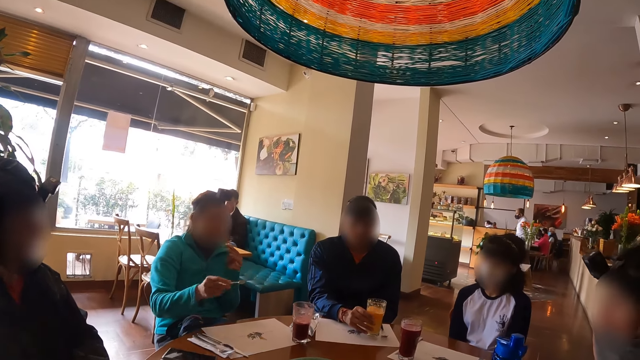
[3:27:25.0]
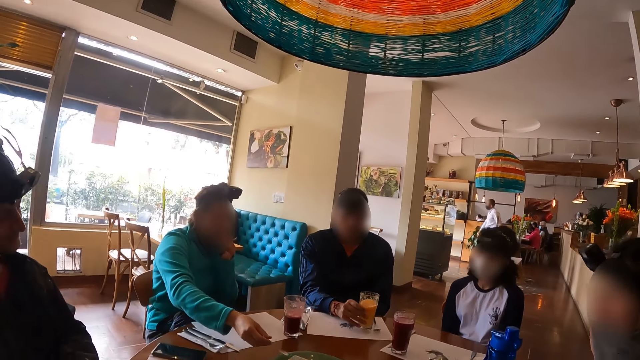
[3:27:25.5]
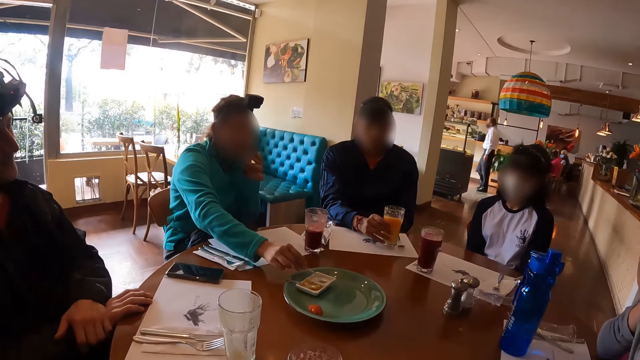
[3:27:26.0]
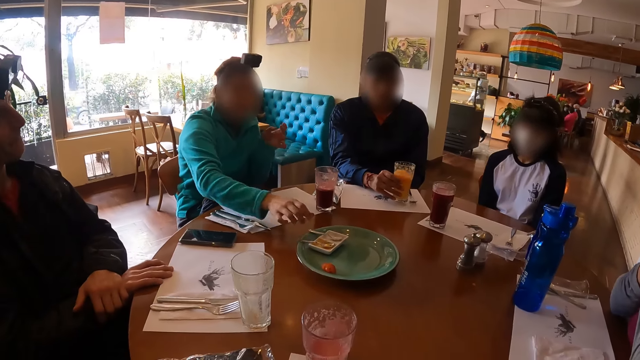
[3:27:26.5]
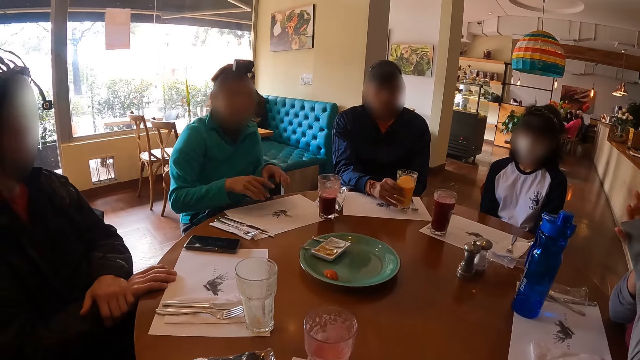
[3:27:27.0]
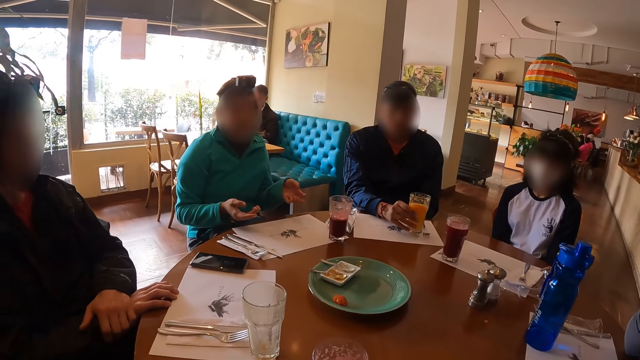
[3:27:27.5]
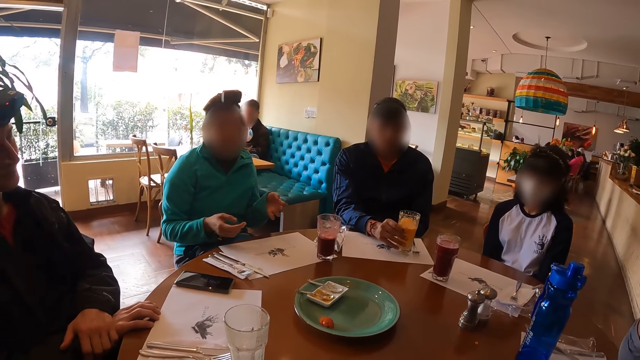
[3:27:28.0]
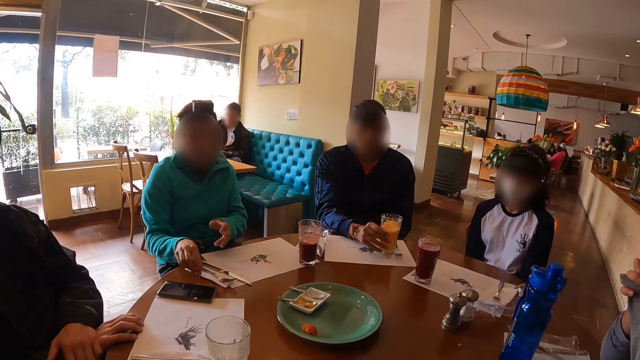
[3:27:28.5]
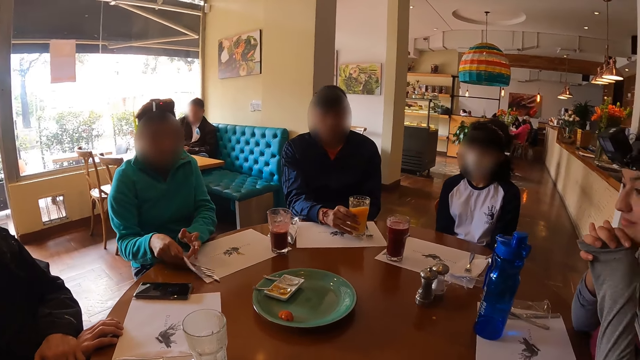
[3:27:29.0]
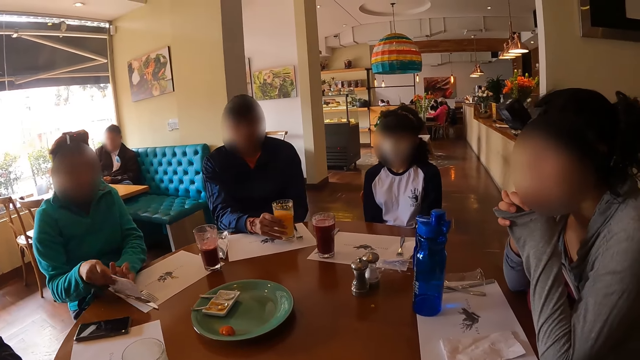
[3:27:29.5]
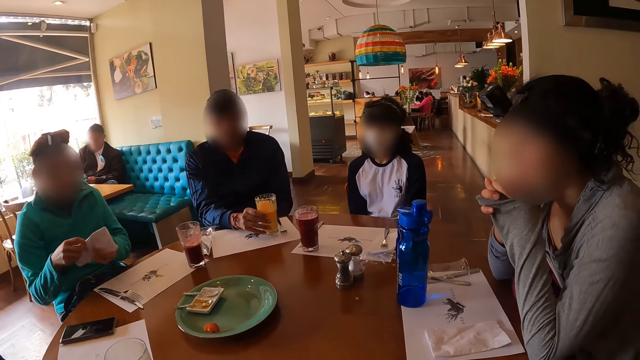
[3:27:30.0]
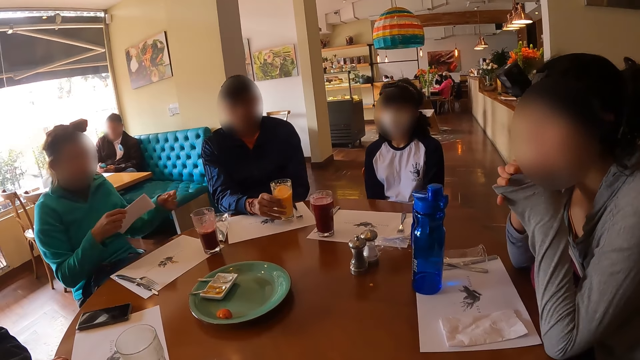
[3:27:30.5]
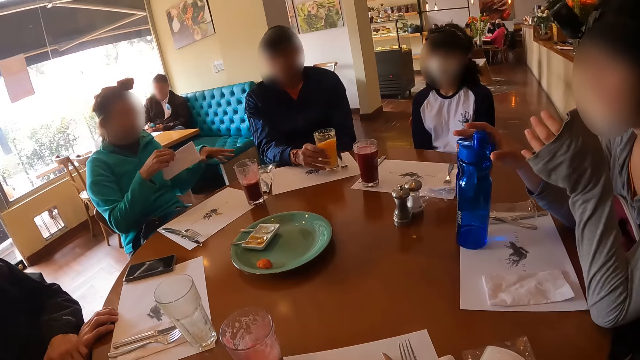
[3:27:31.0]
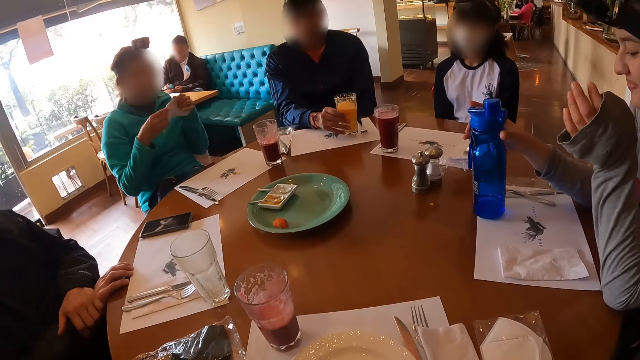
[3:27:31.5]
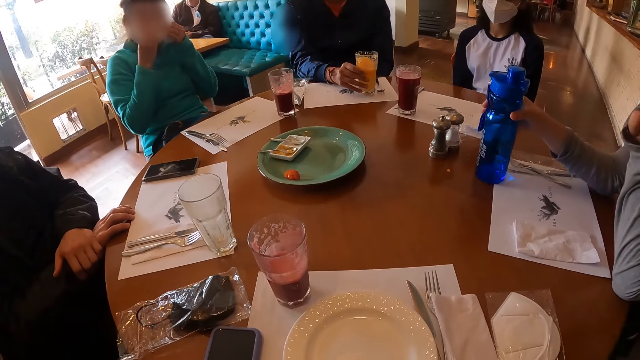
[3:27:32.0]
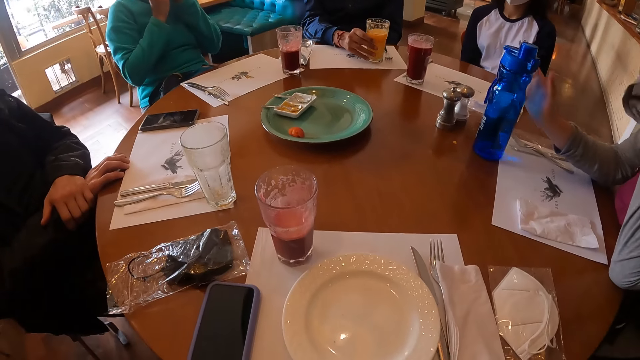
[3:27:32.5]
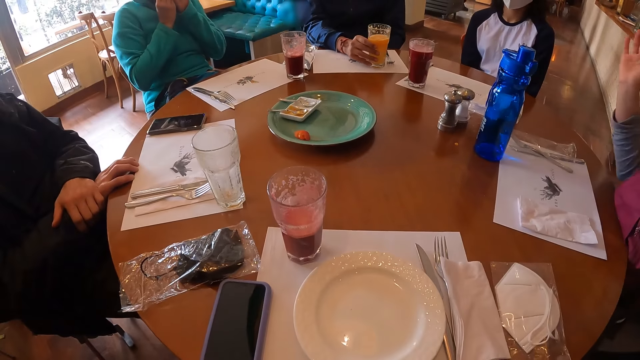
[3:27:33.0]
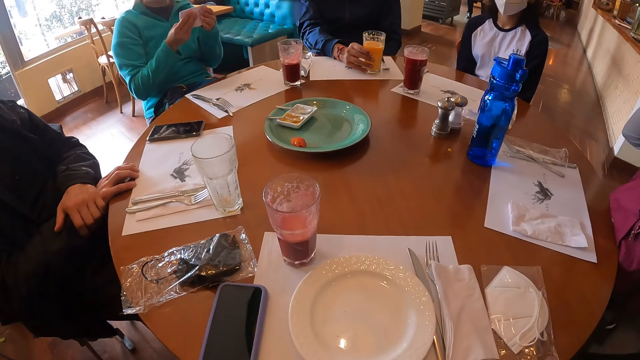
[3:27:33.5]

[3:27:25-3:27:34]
A woman drops the spoon inside the small plate on the table with her right hand. She eats the creamed puff pastry with her left hand. She gesticulates with both hands. The camera wearer and five persons speak to each other. The woman takes the tissue paper with her right hand. She holds cutlery on the table with her left finger. She holds the tissue paper with both hands. She holds the tissue paper with her right hand. Another woman holds the water bottle on the table with her right hand. She moves the water bottle on the table with her right hand. The first woman cleans her mouth with the tissue paper in both hands.

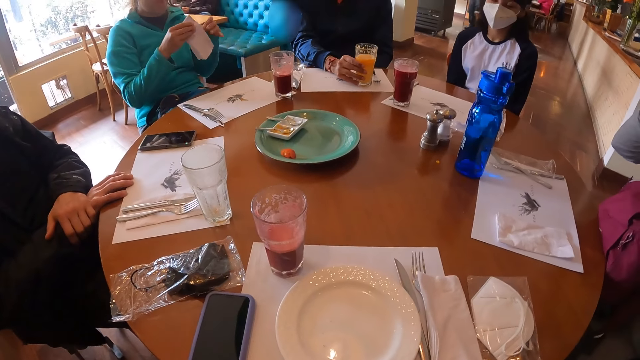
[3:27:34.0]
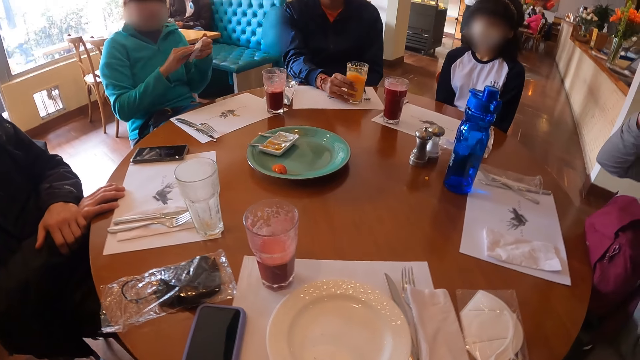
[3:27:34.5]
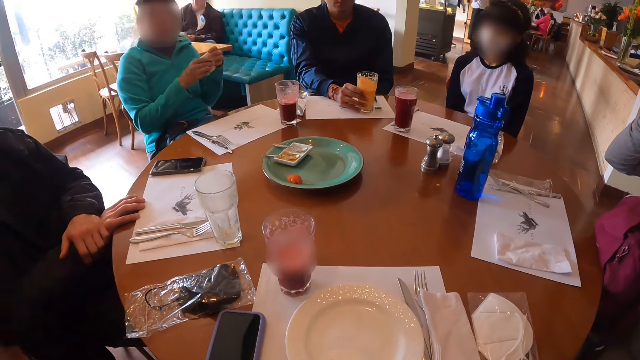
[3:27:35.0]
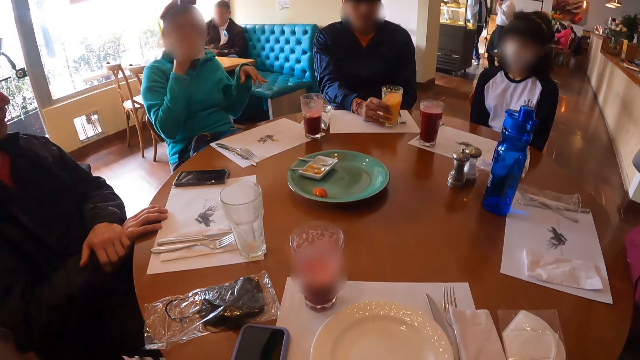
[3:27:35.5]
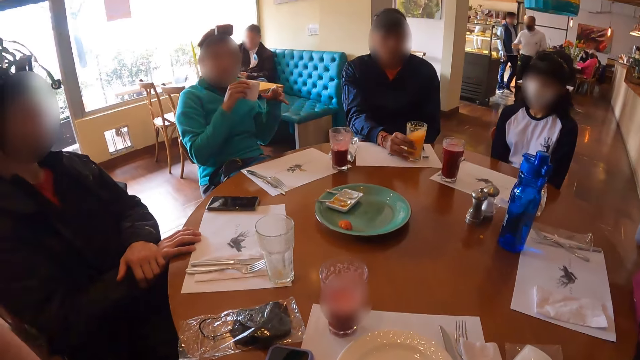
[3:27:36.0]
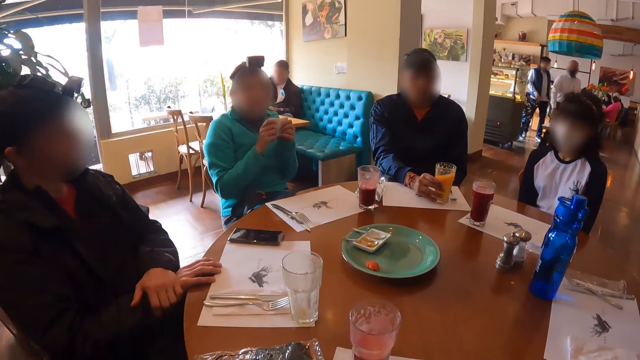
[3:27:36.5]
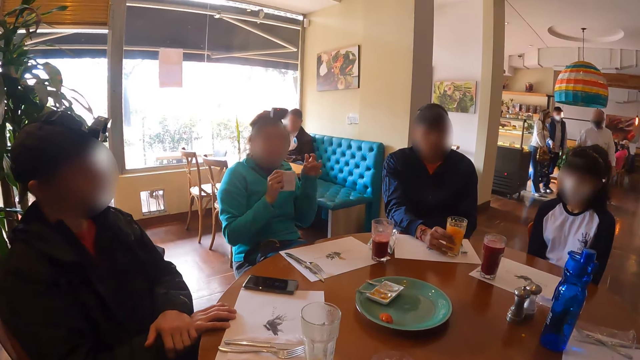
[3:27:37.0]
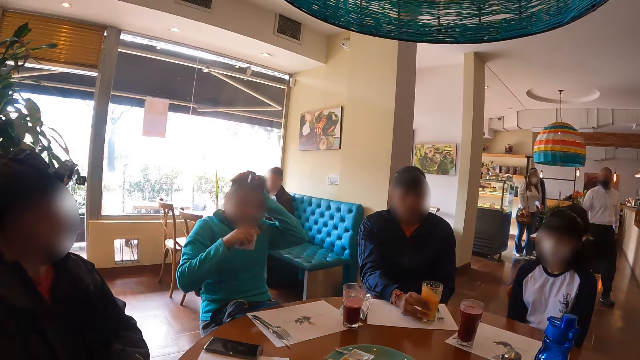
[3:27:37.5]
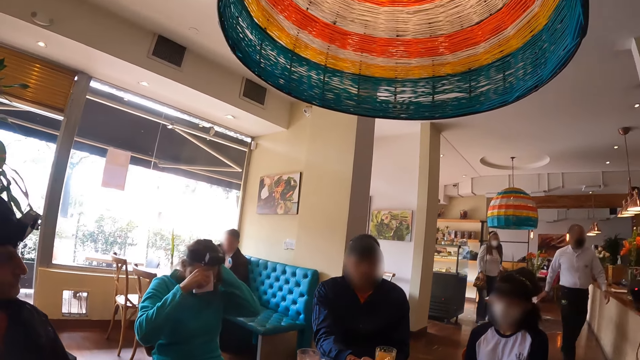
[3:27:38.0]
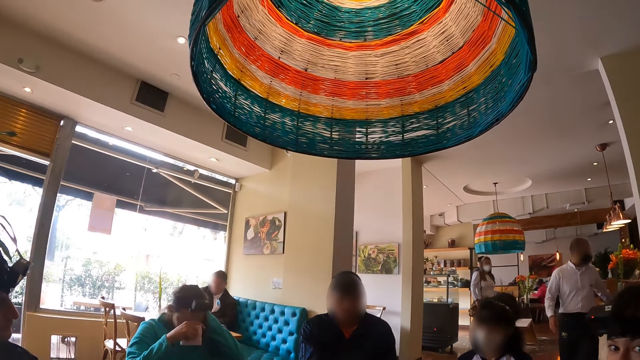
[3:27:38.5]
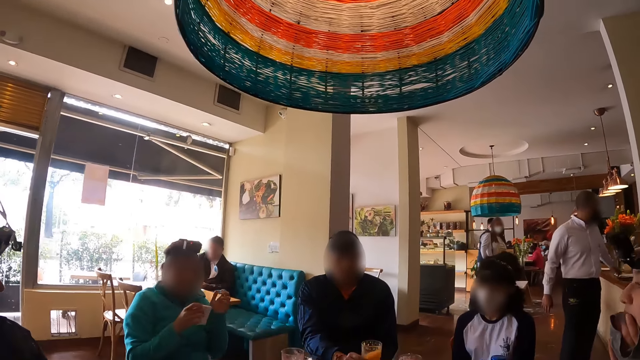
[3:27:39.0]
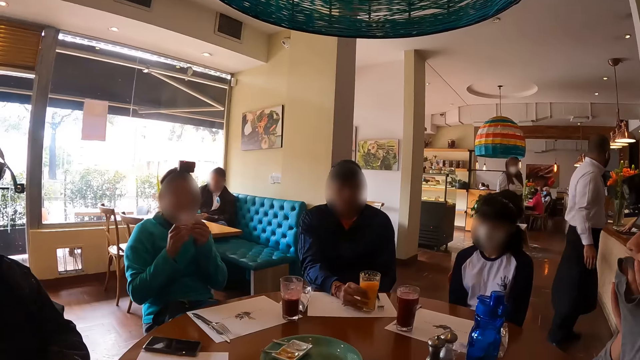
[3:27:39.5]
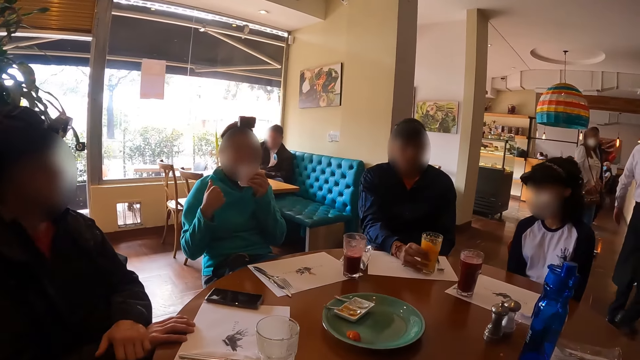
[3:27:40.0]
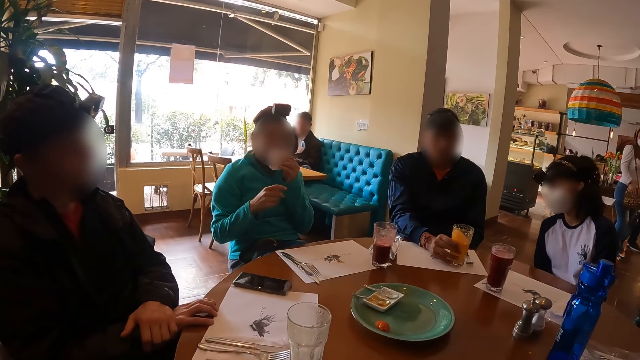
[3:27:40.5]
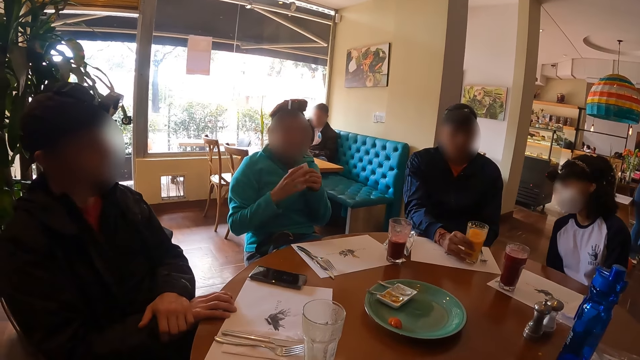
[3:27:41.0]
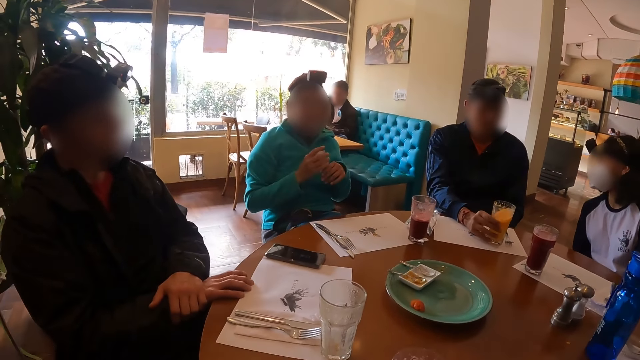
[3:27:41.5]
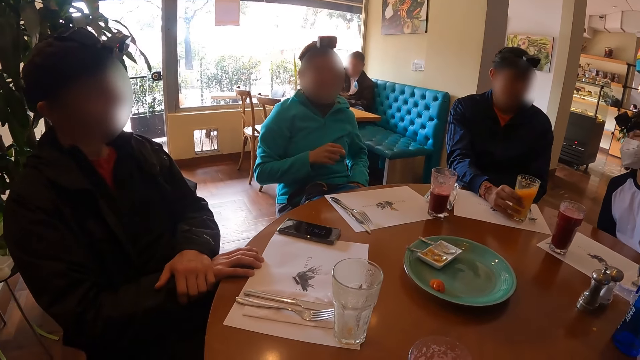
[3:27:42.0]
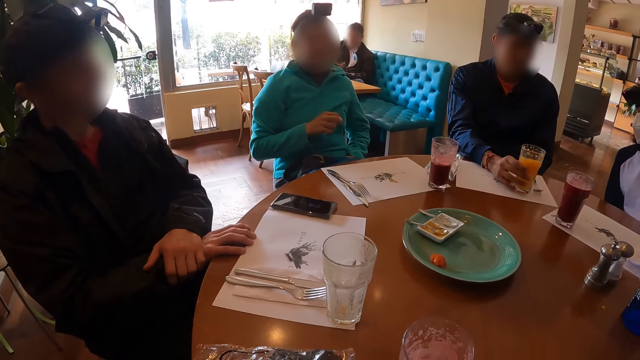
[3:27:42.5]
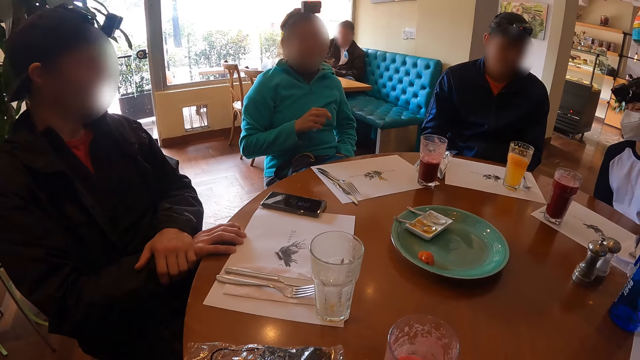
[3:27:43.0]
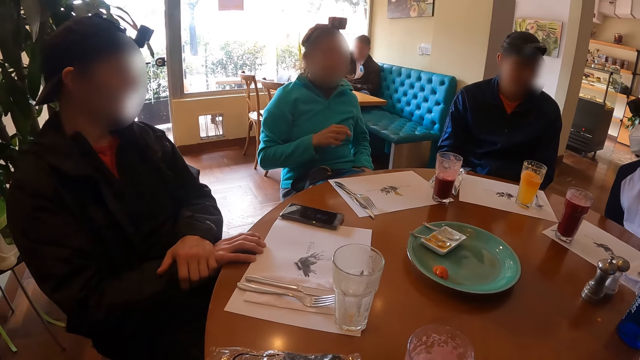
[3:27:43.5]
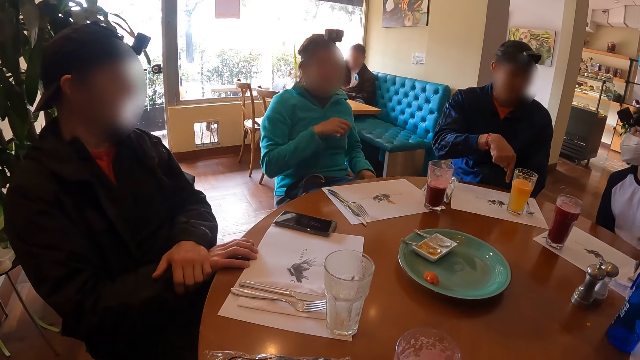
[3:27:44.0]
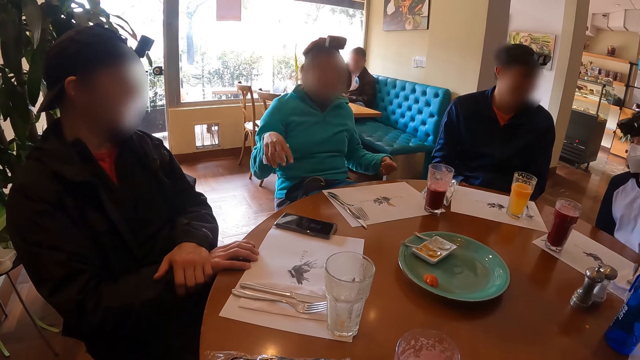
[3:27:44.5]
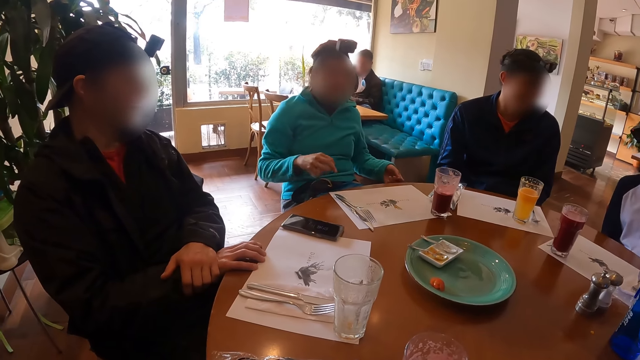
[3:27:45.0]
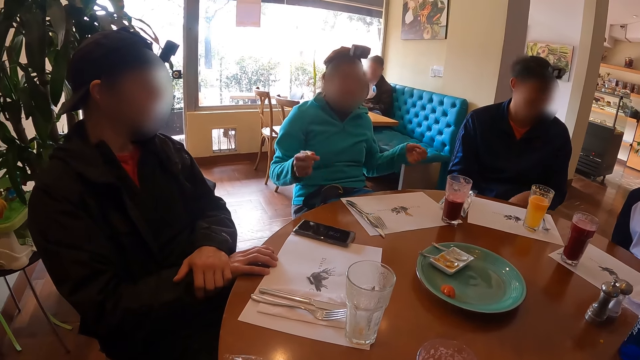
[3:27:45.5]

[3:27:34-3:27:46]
A woman holds the tissue paper with her right hand. She folds the tissue paper with both hands. She passes the tissue paper to her right hand. She cleans her mouth with the tissue paper in her right hand. She holds the tissue paper with both hands. She touches her head with her left hand. She adjusts a camera on her head with both hands. She cleans her mouth with the tissue paper in both hands. She passes the tissue paper to her right hand. A person removes his hand from the glass on the table. A man drops the glass cup of smoothie on the table with his right hand. The man gesticulates with his right hand. The woman gesticulates with both hands. The camera wearer and five persons speak to each other.
